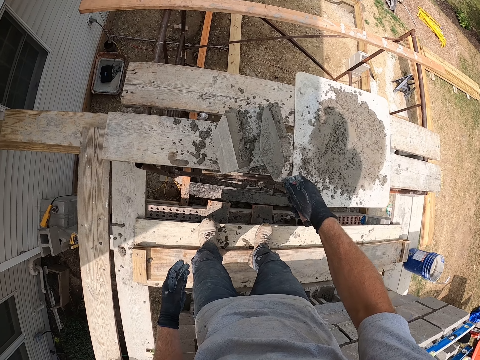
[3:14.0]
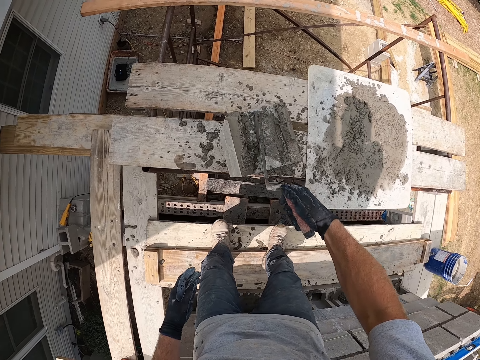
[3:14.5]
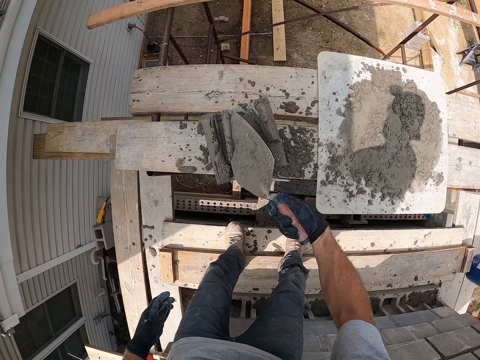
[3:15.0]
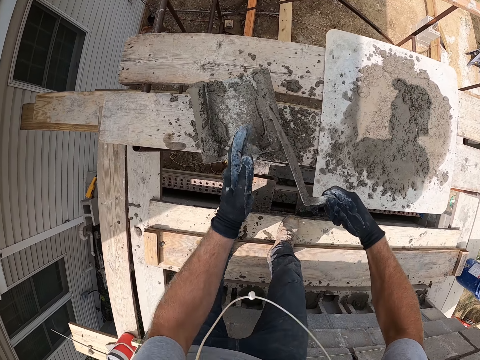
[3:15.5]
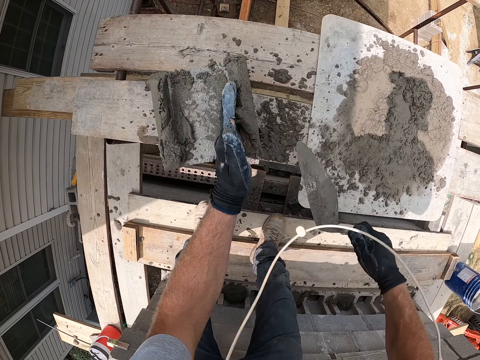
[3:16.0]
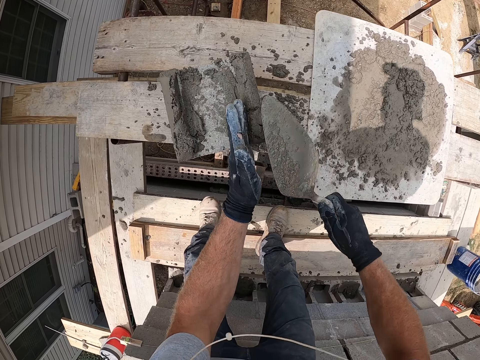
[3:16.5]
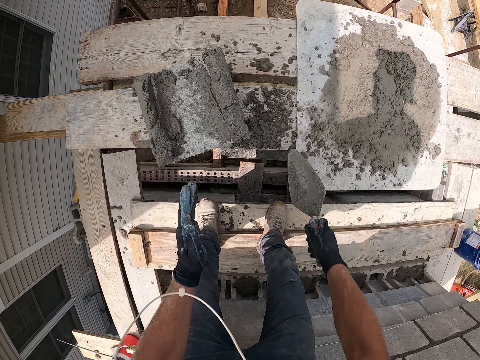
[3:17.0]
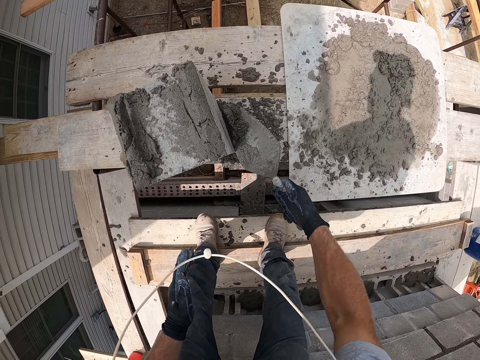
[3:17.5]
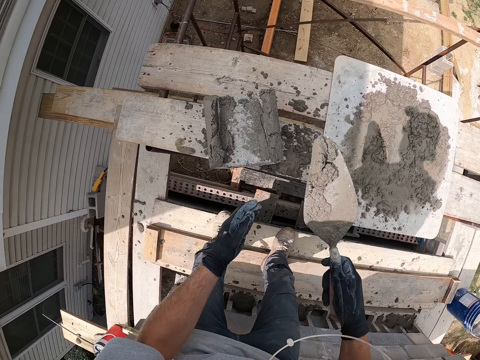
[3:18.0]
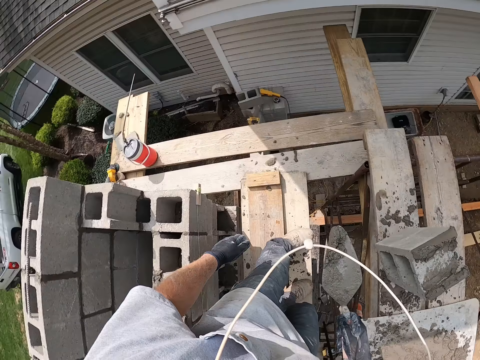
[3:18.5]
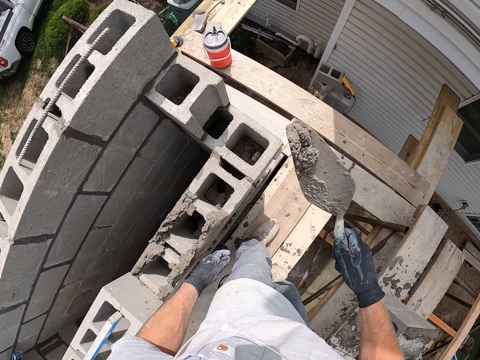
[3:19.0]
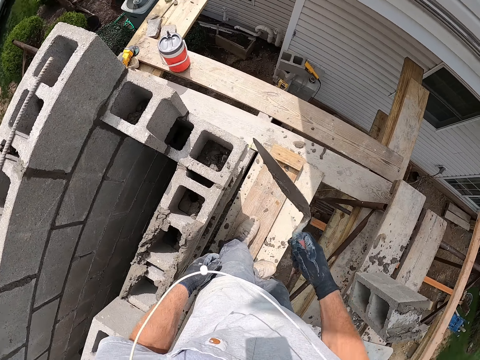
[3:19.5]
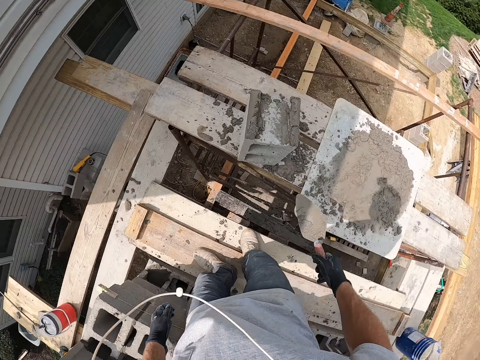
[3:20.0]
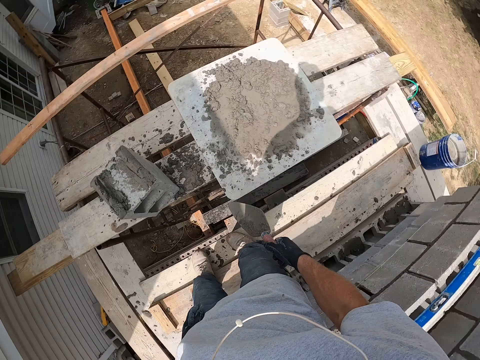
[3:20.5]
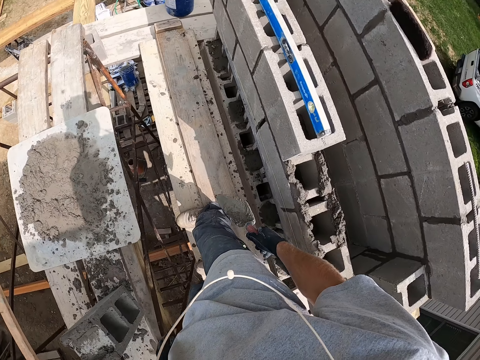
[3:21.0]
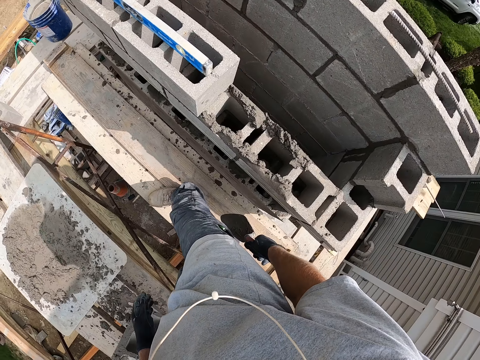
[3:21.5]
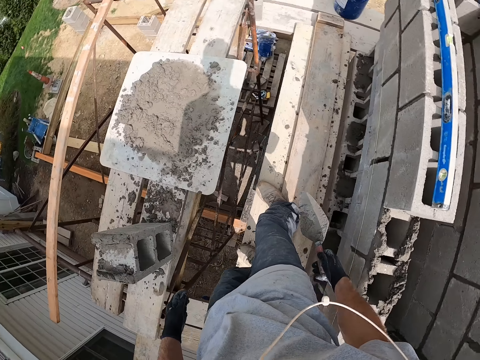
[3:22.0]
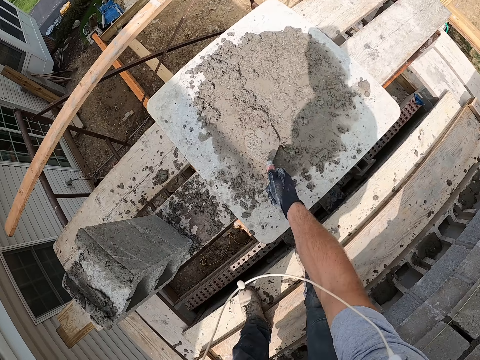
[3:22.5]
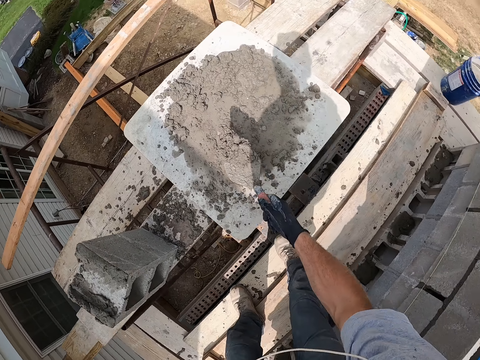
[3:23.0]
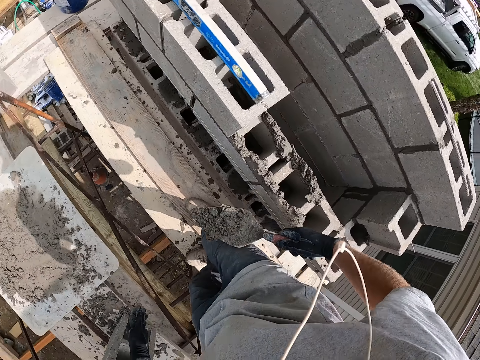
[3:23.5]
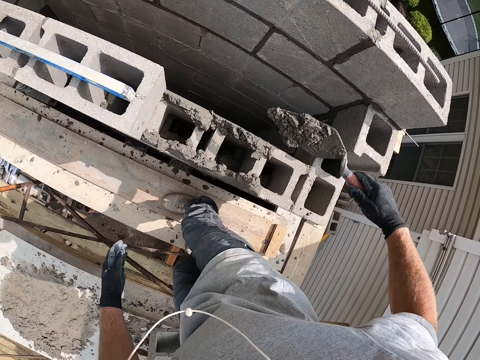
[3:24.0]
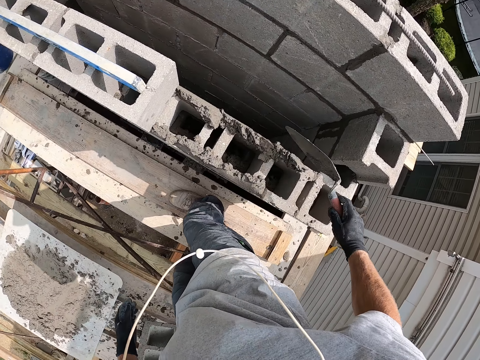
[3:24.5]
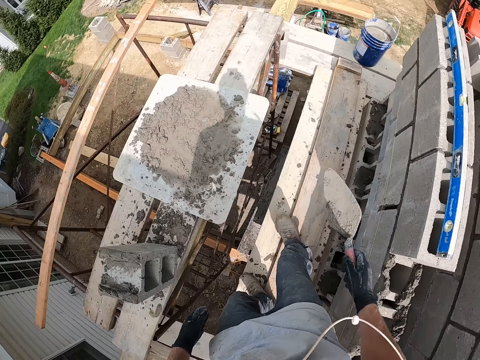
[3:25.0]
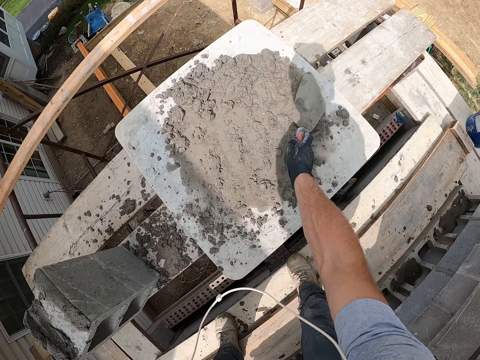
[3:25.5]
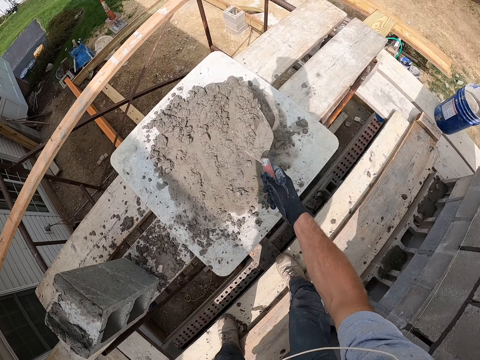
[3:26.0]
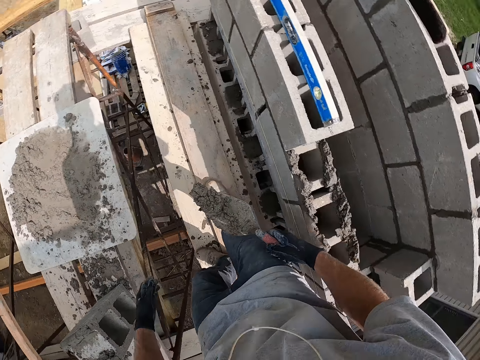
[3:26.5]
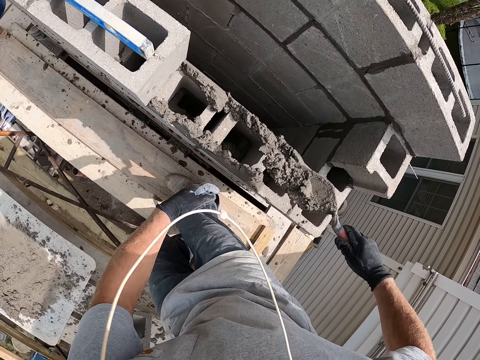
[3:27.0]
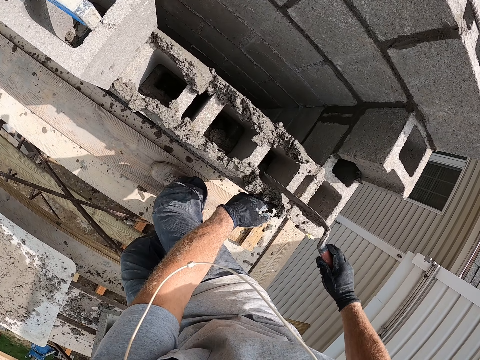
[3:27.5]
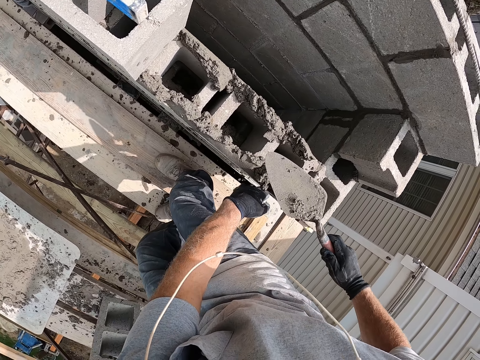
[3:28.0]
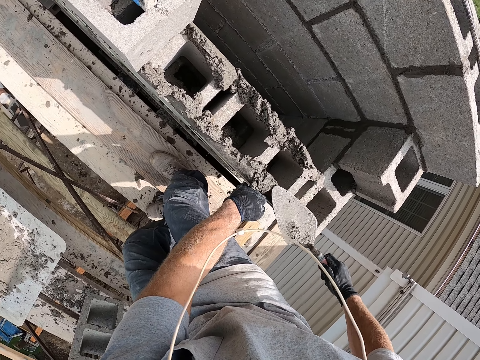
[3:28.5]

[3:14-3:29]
The camera wearer scrapes cement from the concrete block with the trowel. They pick cement with the construction cement spatula. They turn around. They put the cement in the concrete wall. They turn around, look around the construction site, and bend down. They pick cement with the construction cement spatula. They stand up. They put the cement in the concrete wall. They bend down. They pick cement with the construction cement spatula. They stand up. They put the cement in the concrete wall.

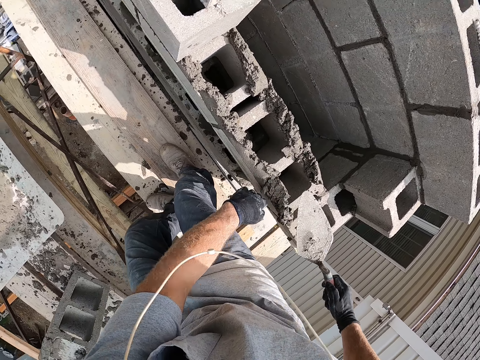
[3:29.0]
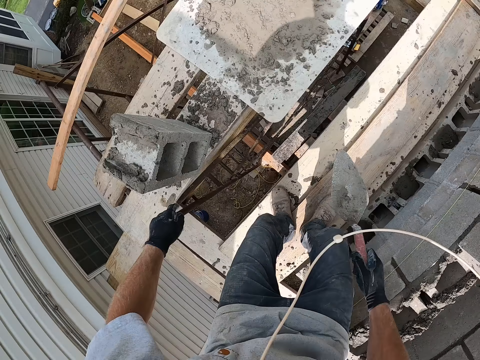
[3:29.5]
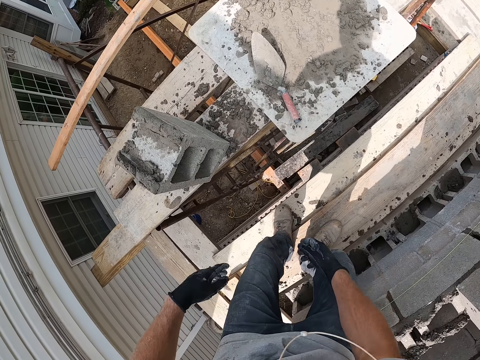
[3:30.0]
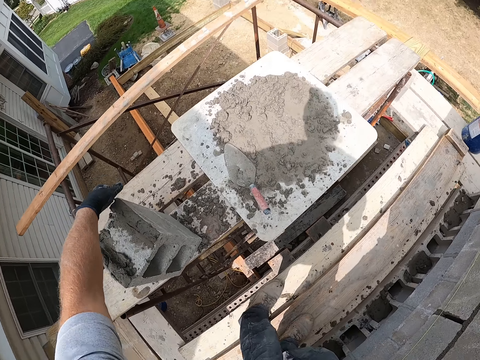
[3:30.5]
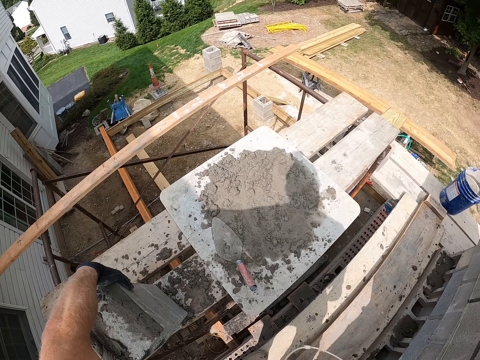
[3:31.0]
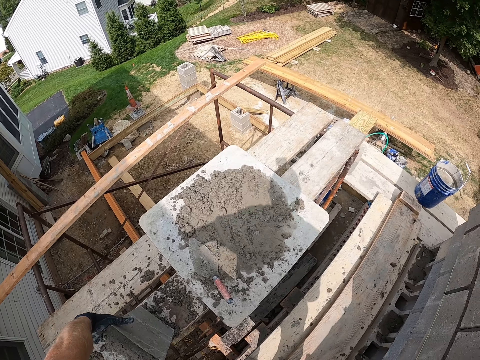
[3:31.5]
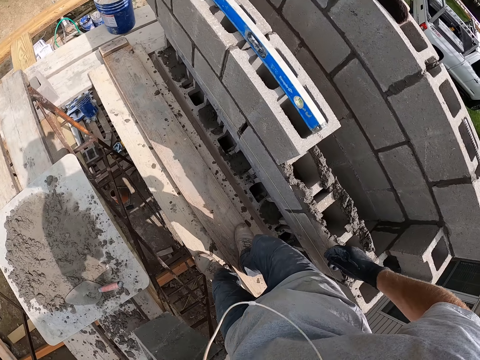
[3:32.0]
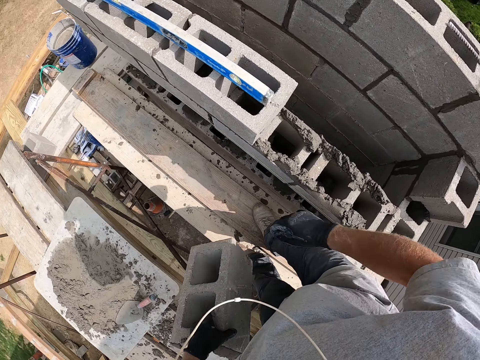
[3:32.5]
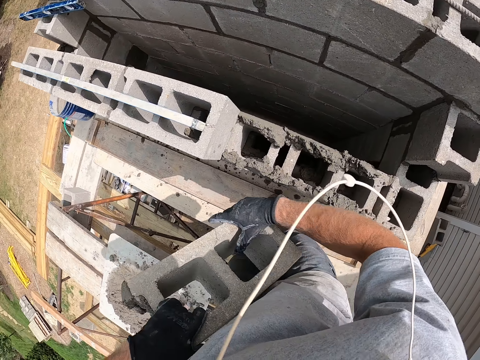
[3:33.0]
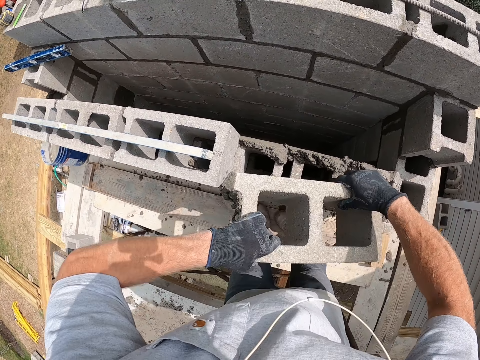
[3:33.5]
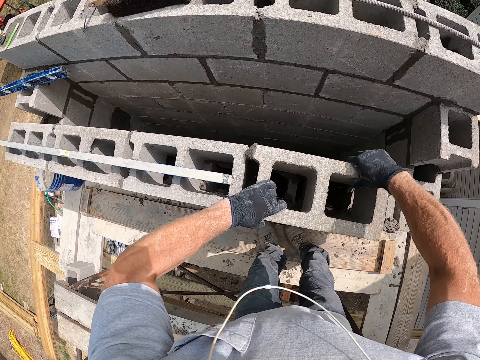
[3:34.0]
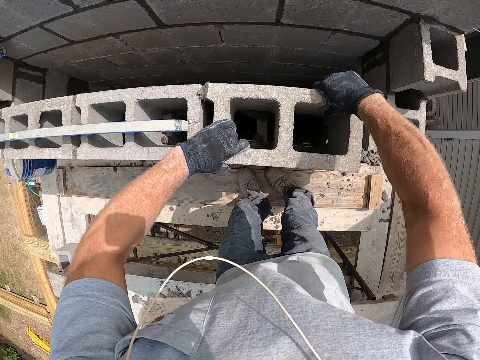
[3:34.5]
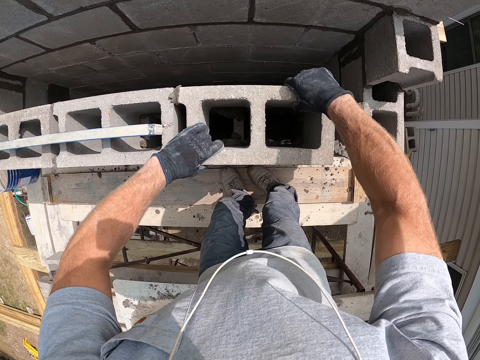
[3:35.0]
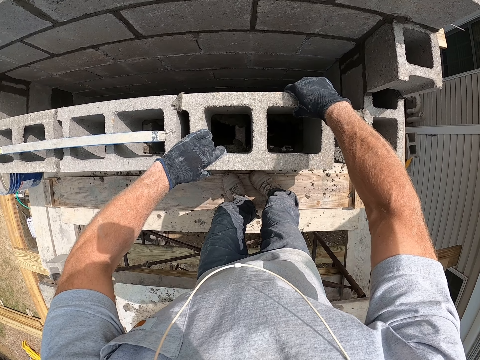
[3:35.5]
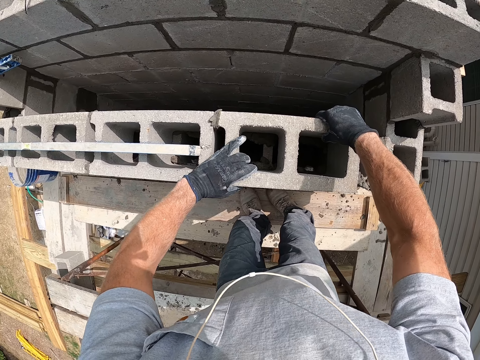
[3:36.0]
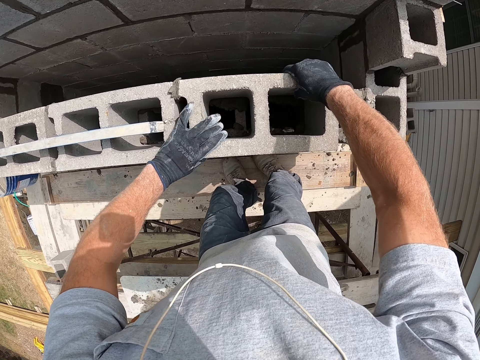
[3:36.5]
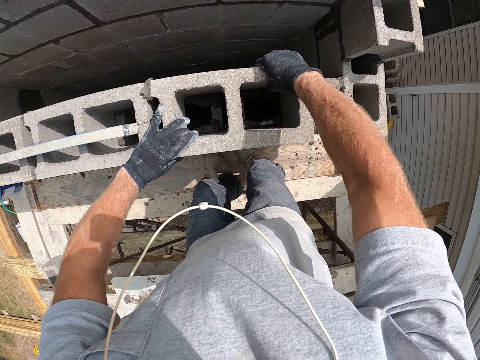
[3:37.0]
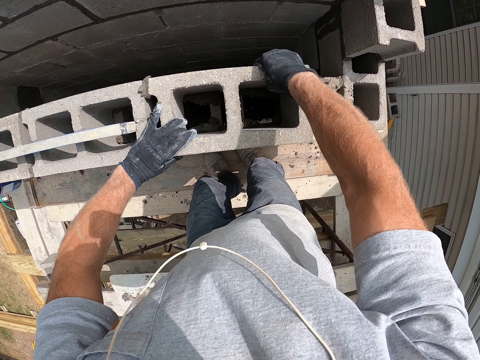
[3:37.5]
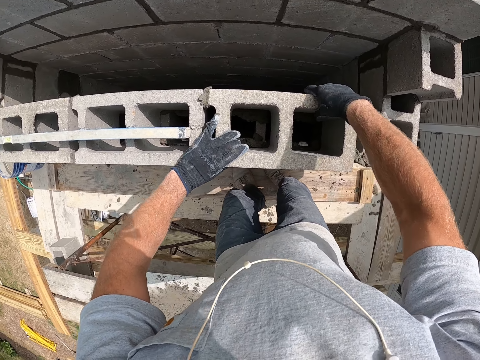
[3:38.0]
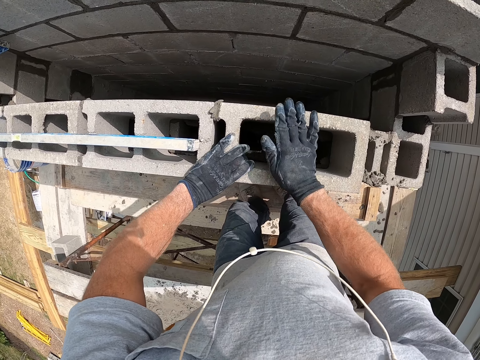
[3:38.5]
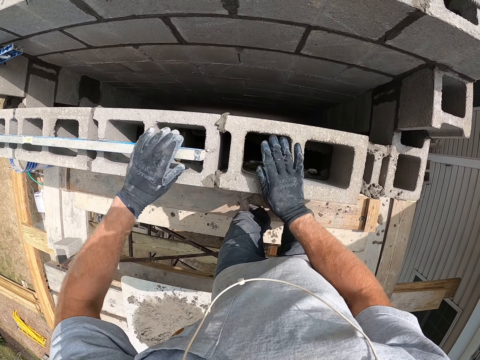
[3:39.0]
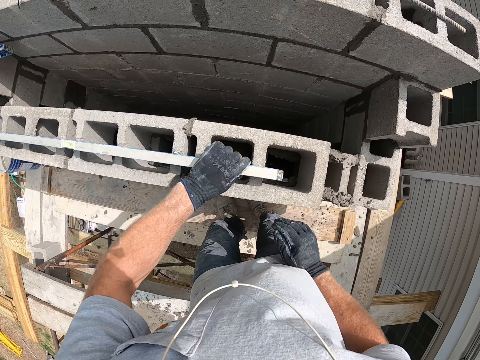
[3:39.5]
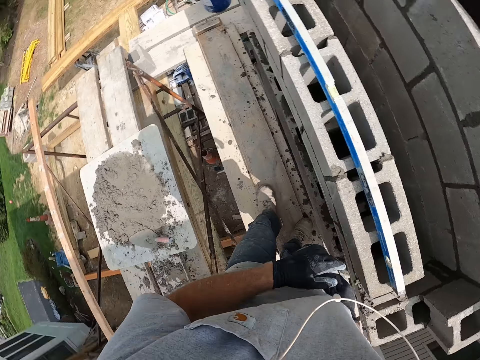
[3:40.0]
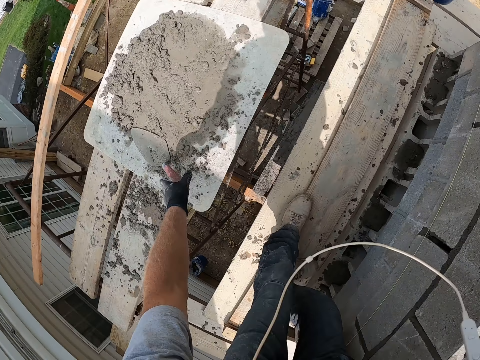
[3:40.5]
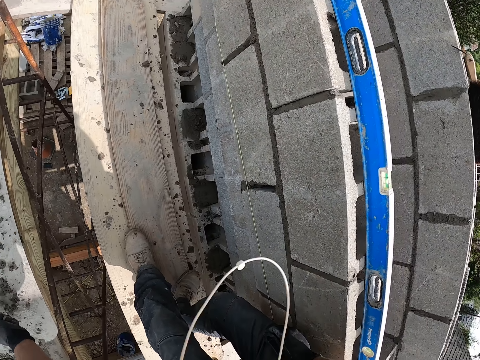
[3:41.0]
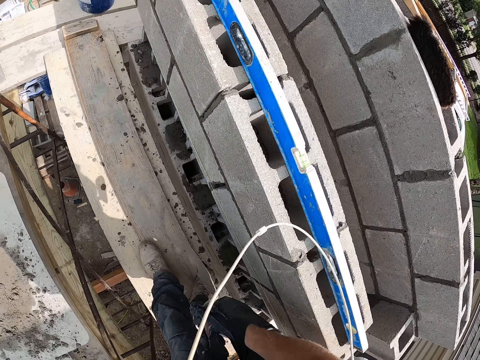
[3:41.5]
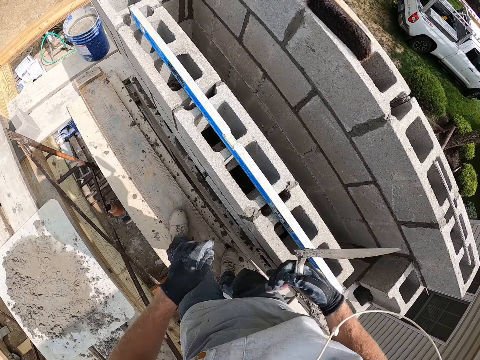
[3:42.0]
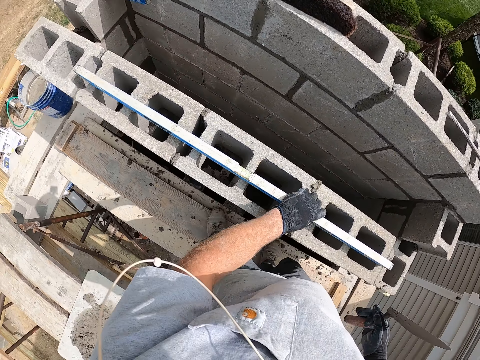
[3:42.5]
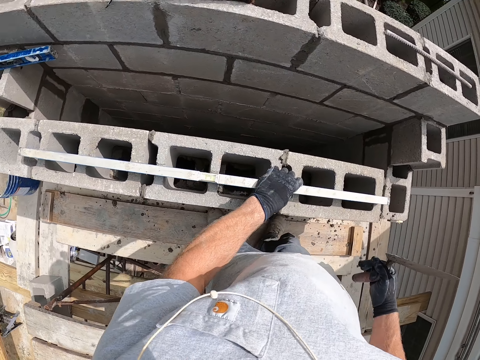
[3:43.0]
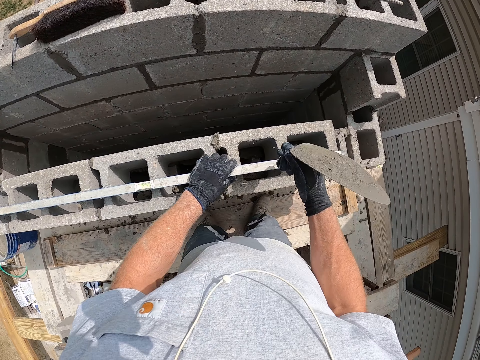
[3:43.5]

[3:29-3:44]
The camera wearer drops the trowel on the wooden surface. He picks the cement bricks block and carries a concrete block with his left hand. He drops the concrete block on the concrete wall. He sticks the cement bricks block. He hits the concrete wall with his right hand. He moves the spirit level or piece of wood on the concrete wall with his left hand. He bends down. He picks the trowel with his left hand. He stands up. He passes the trowel from his left hand to his right hand. He holds the spirit level on the concrete wall. He hits the spirit level with the trowel.
